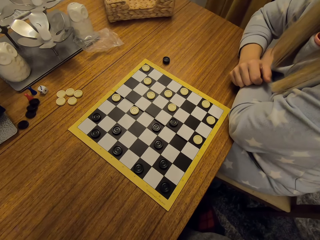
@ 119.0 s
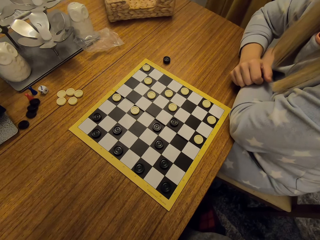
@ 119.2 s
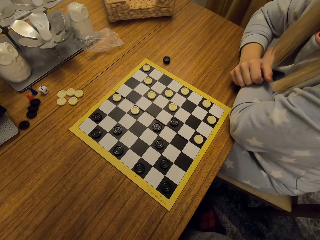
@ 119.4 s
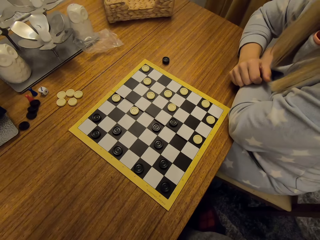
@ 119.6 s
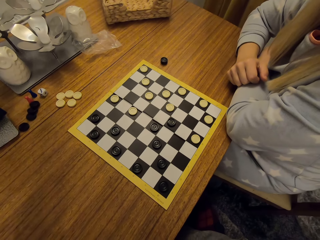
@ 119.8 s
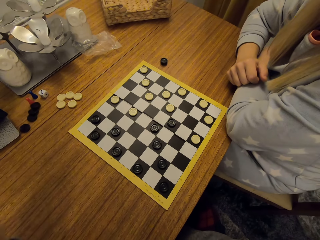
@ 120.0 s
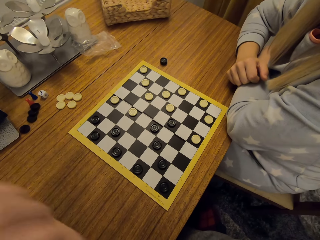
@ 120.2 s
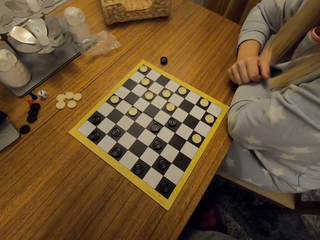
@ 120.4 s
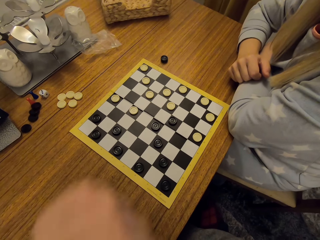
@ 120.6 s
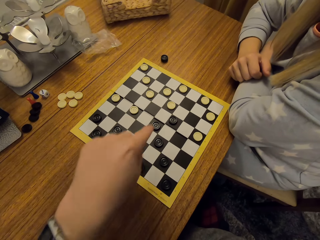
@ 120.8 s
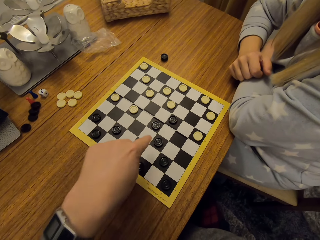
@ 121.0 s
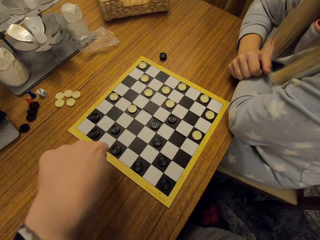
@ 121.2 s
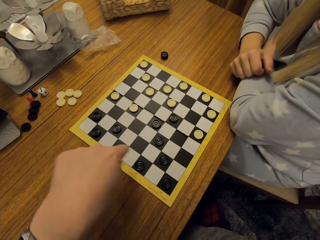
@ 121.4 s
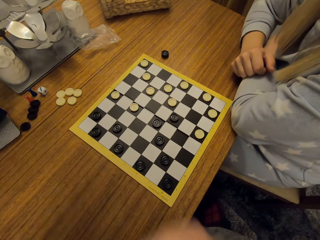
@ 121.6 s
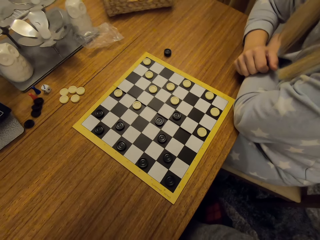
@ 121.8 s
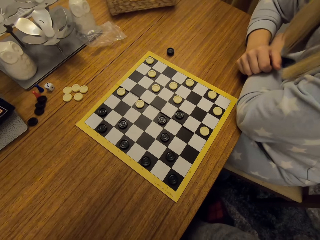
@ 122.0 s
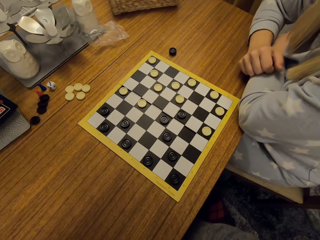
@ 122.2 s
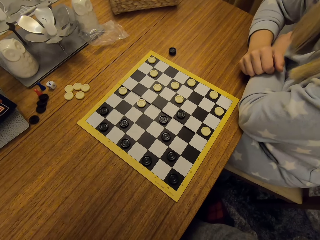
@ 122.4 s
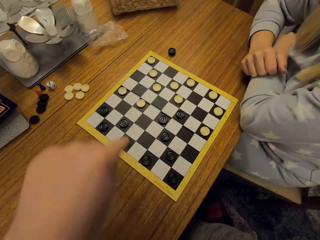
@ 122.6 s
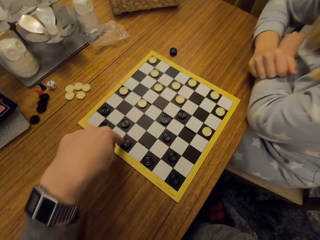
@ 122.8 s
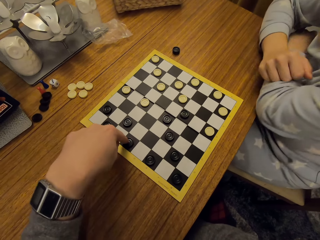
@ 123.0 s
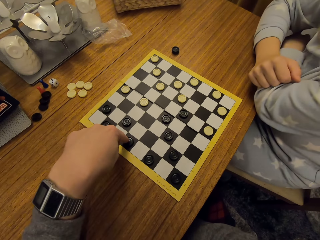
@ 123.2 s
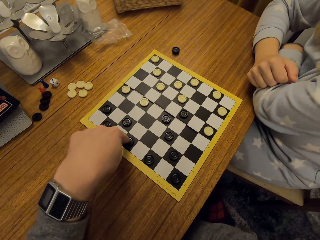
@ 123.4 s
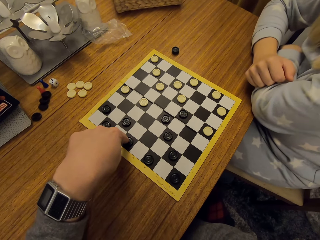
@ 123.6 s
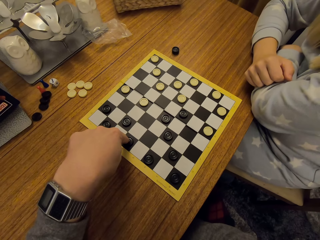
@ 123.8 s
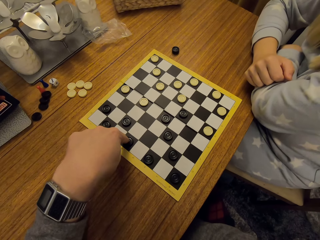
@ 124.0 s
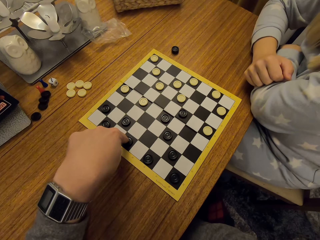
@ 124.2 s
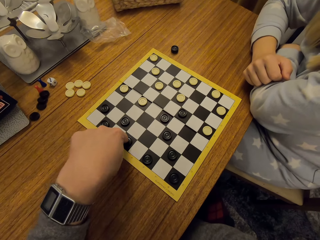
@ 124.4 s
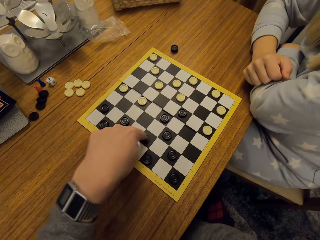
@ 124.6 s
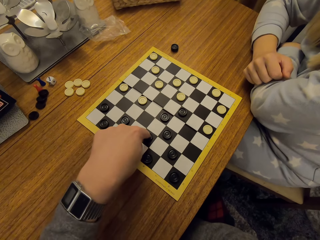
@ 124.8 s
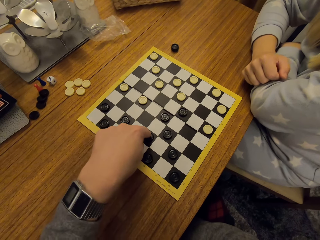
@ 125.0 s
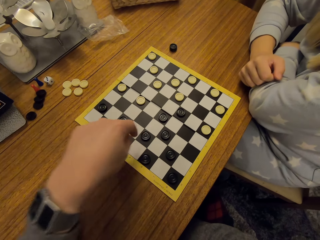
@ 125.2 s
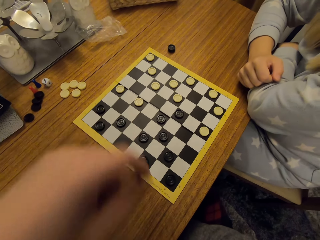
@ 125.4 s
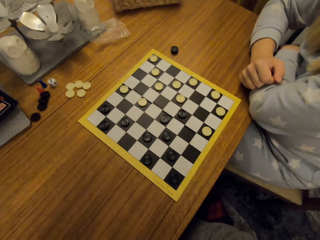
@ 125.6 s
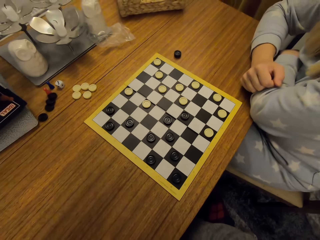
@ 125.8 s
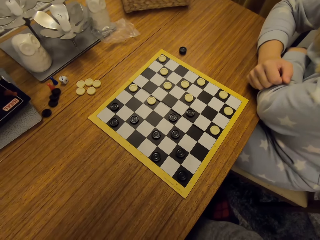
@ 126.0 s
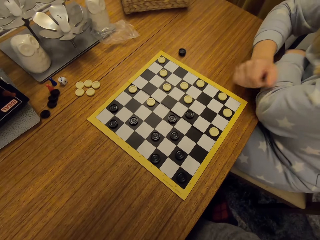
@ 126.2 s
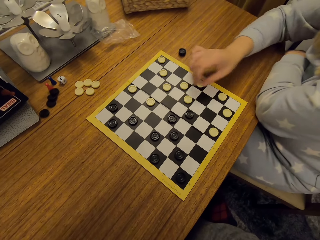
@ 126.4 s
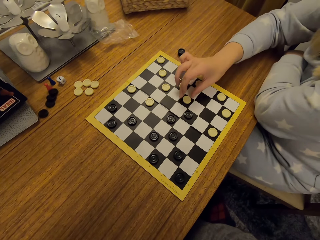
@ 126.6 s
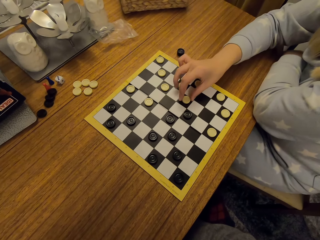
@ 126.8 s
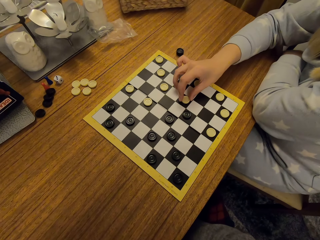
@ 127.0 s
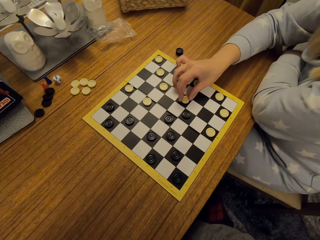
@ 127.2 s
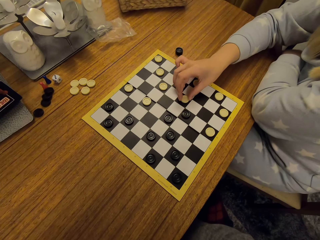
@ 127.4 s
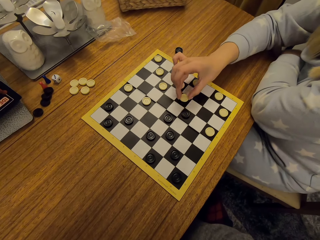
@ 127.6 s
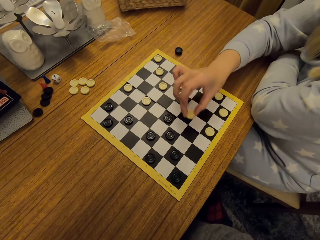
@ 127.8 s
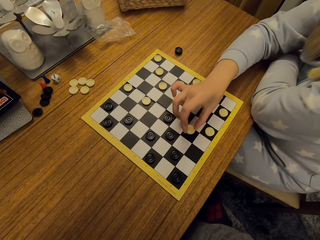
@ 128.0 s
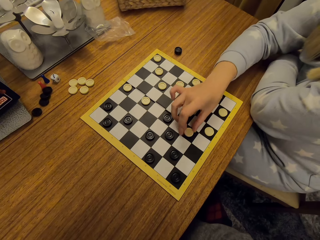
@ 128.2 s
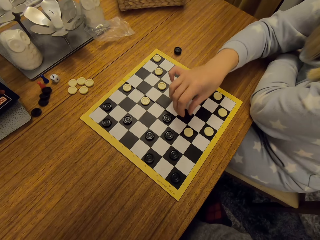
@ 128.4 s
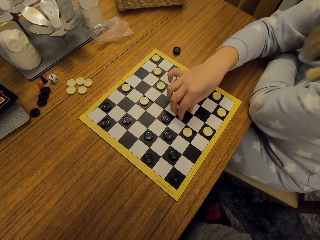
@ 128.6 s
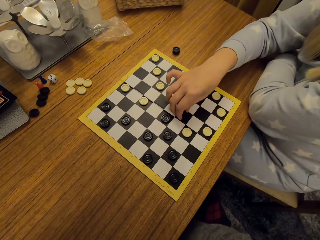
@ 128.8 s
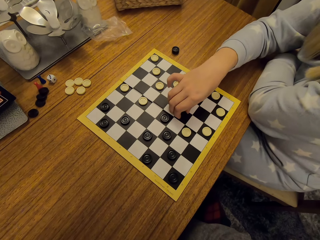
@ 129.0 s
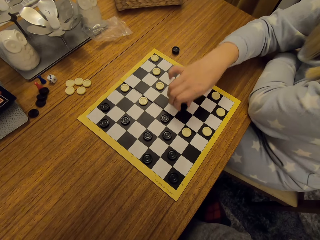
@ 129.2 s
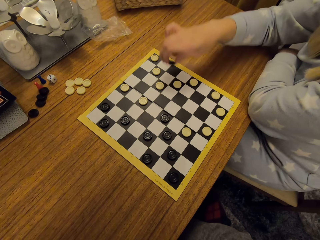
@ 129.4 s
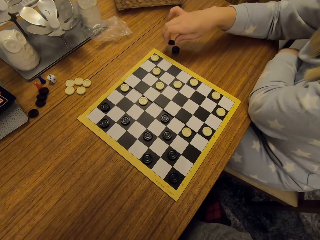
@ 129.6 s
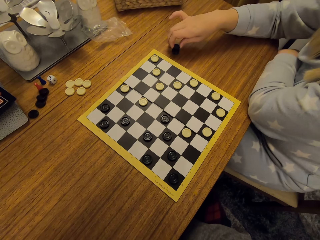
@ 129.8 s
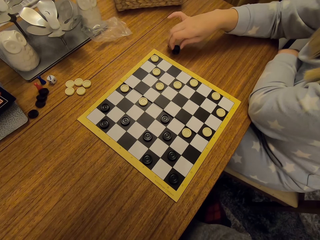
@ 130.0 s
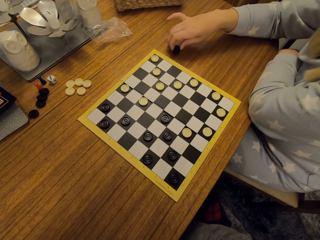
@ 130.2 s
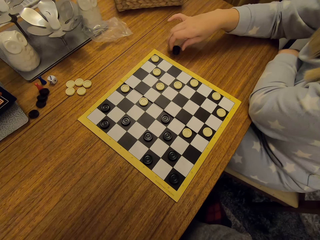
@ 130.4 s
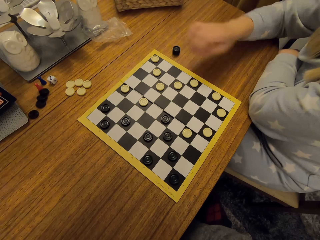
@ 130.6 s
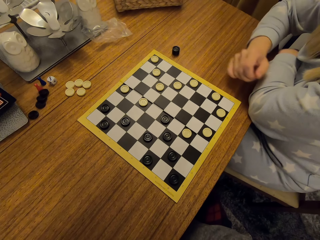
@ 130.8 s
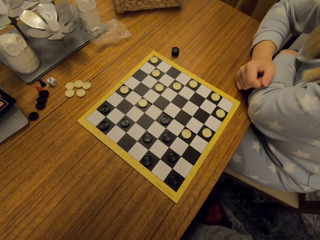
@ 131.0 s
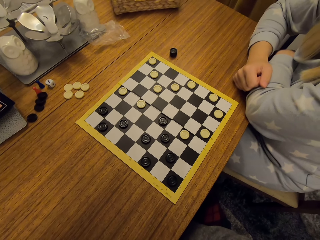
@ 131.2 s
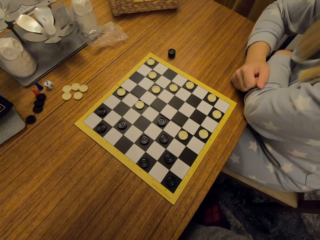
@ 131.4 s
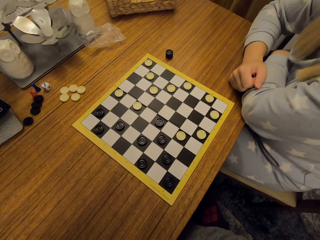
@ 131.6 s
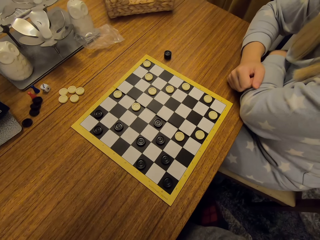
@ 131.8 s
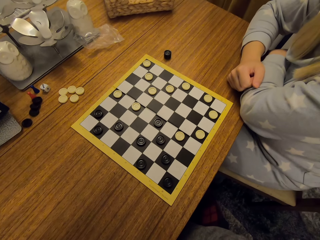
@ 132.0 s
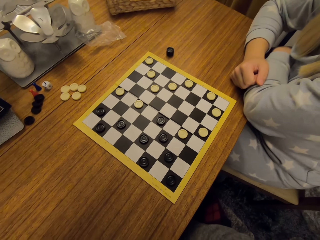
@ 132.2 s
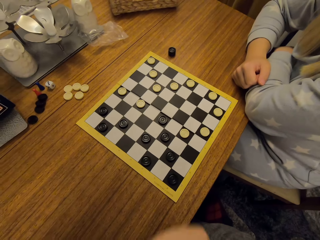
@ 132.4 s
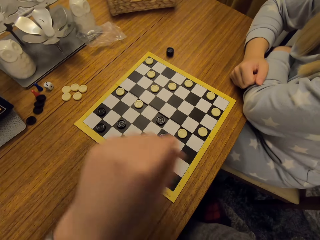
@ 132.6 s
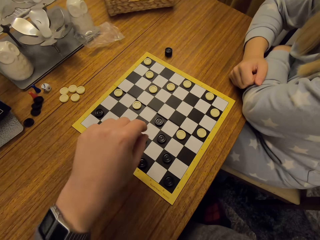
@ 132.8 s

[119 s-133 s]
The camera wearer points at the board. They move their hand. They touch a disc or button. They move the disc. A woman takes the disc, puts the button down, takes the disc and puts the disc on the table.

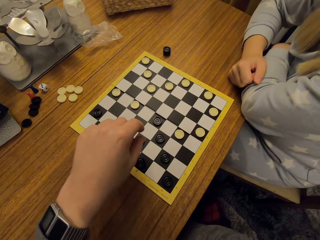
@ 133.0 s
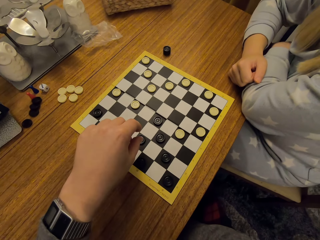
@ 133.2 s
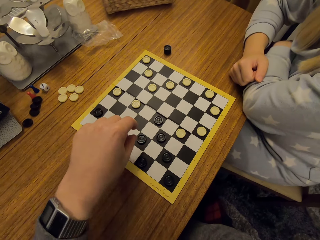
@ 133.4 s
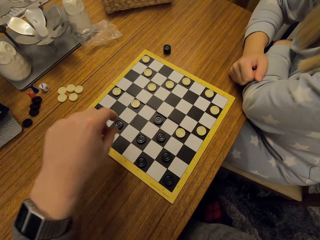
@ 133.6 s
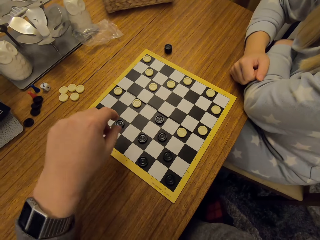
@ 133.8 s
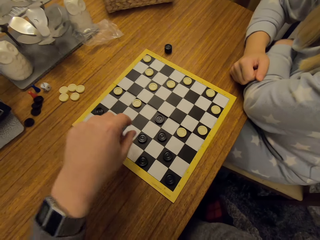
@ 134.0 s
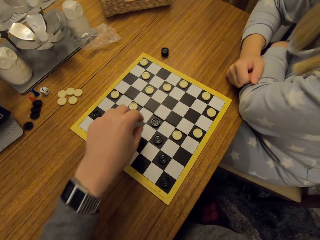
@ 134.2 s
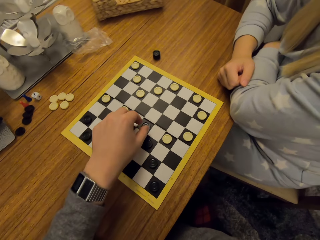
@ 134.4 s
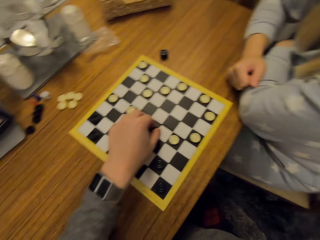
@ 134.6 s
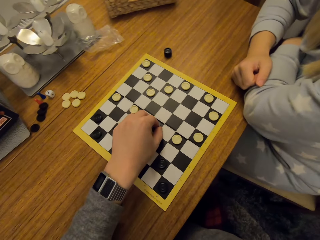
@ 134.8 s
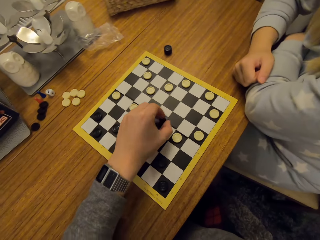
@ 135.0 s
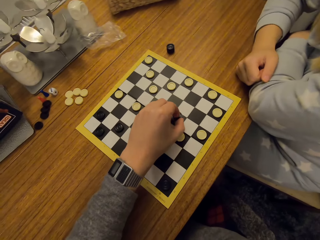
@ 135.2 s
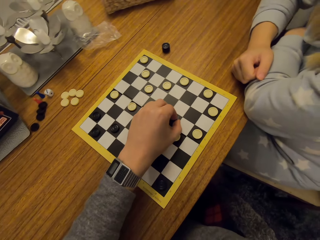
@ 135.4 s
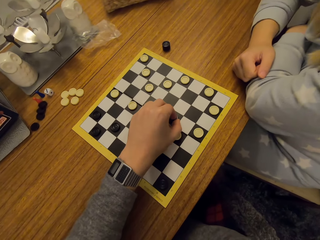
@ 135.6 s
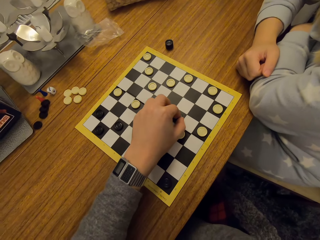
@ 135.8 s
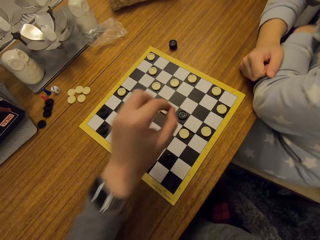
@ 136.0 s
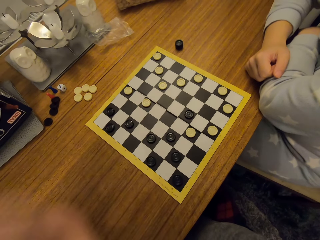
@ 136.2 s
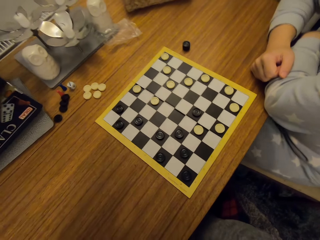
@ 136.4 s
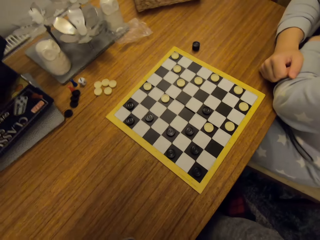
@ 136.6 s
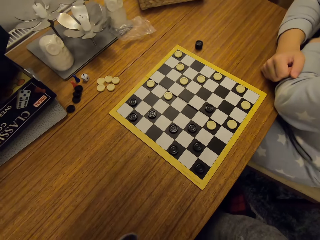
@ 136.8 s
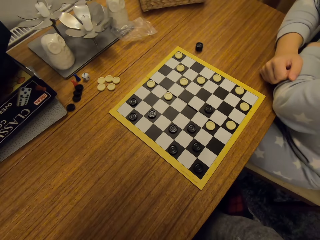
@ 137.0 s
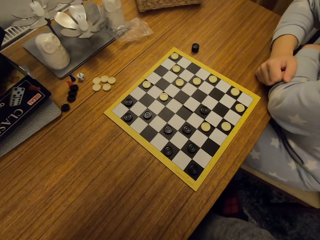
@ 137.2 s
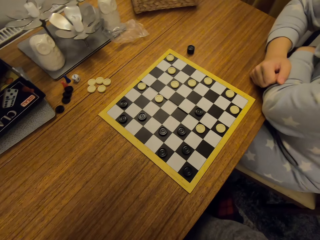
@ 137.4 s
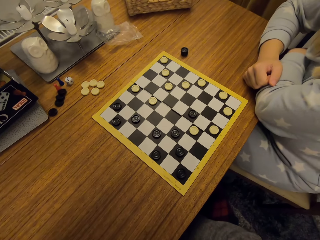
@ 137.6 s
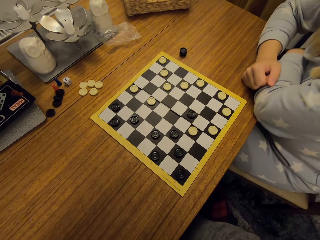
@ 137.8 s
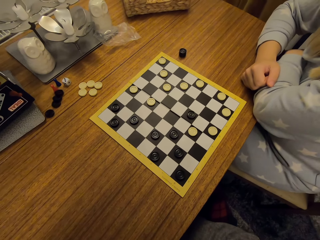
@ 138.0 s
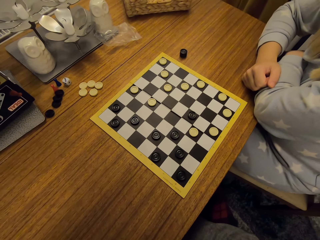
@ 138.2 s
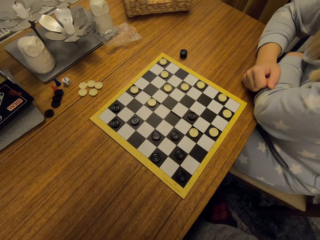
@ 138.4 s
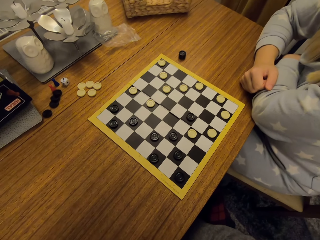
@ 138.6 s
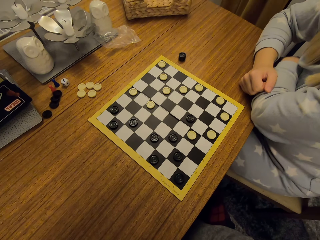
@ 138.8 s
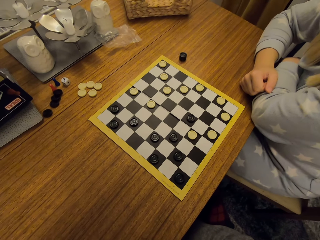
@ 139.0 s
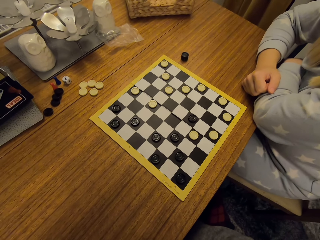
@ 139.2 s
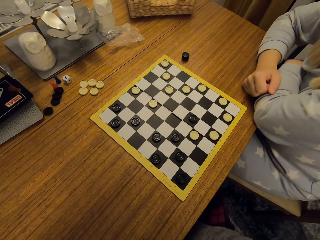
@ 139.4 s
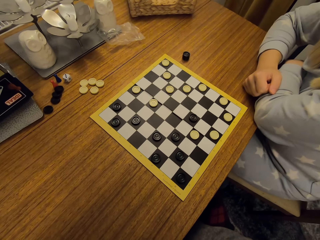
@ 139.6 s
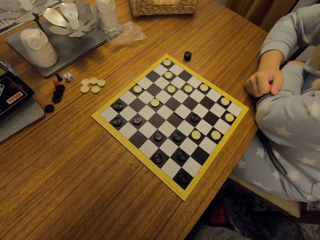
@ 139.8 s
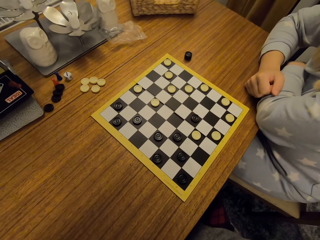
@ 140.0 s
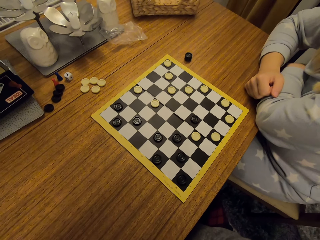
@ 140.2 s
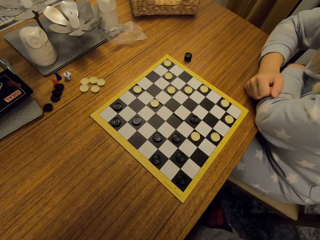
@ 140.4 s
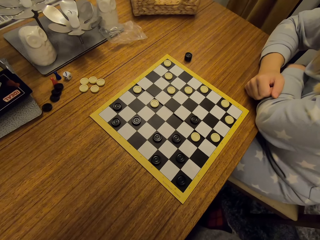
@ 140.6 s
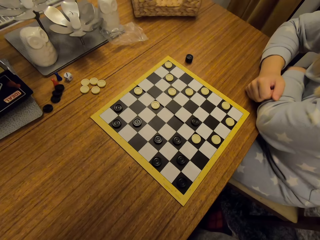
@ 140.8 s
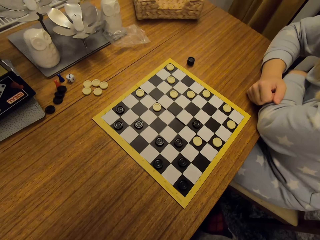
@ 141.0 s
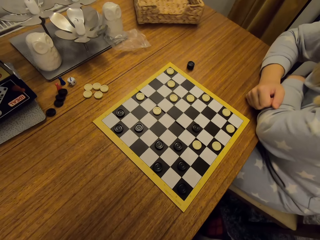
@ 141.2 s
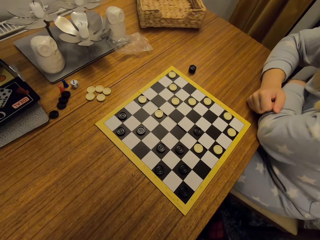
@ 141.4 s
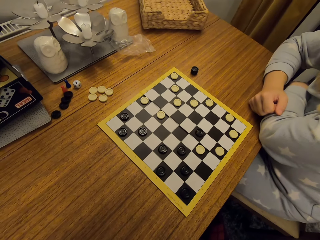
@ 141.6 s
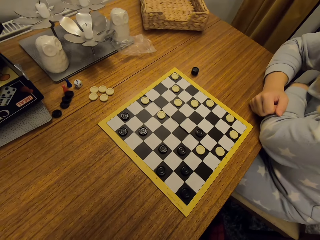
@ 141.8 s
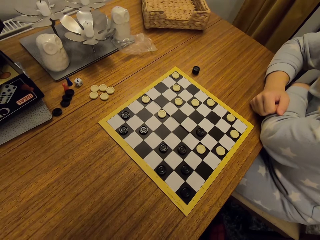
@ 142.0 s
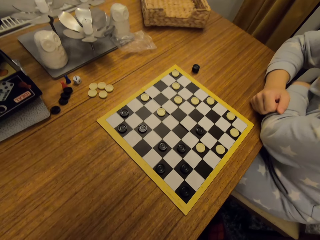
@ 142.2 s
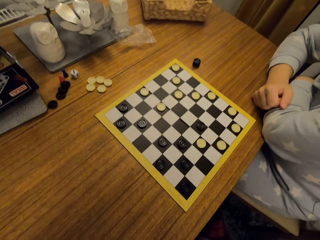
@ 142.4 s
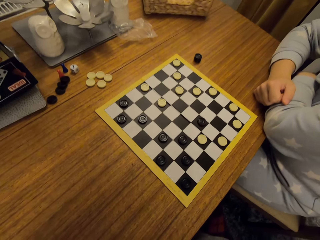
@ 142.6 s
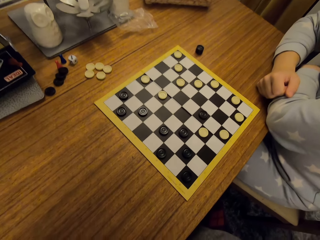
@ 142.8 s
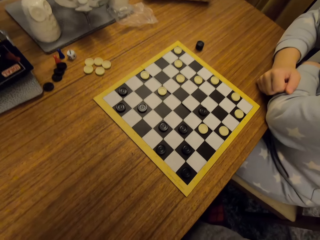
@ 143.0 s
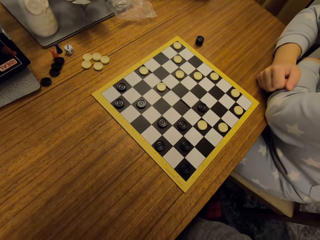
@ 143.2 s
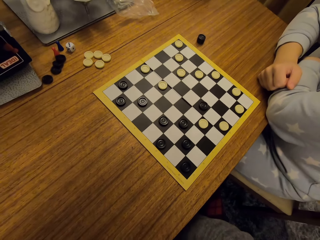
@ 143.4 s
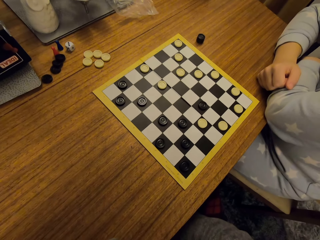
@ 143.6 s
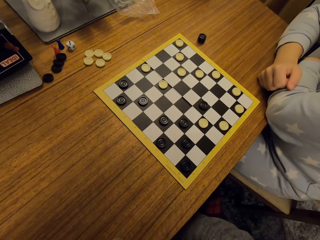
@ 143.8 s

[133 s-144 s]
The camera wearer moves a disc or button on the table. They lift the button. They put the button down. They look at the board.
